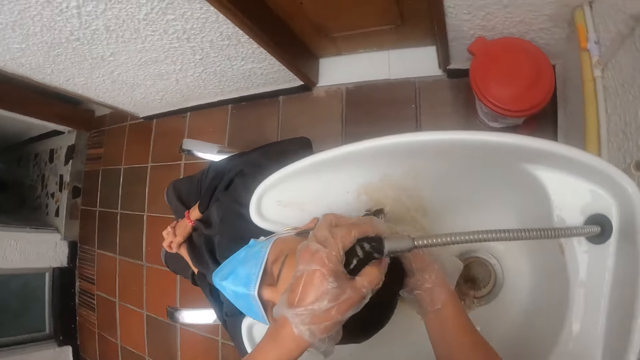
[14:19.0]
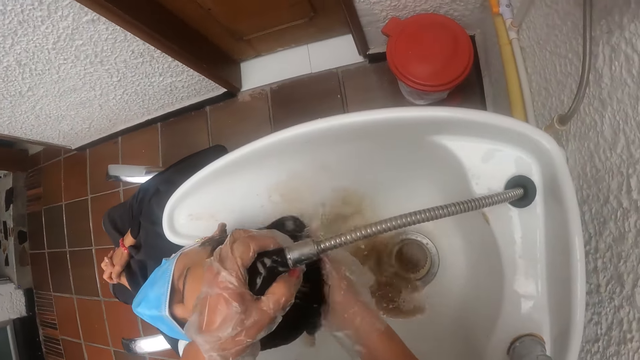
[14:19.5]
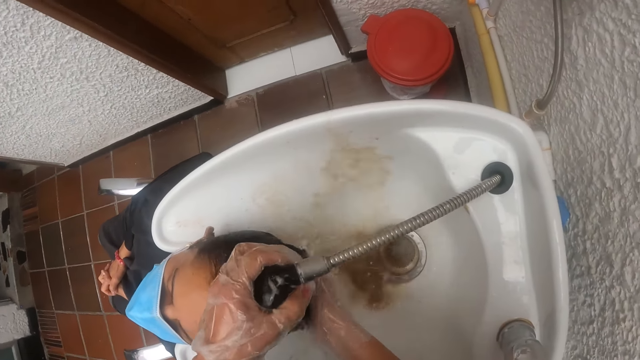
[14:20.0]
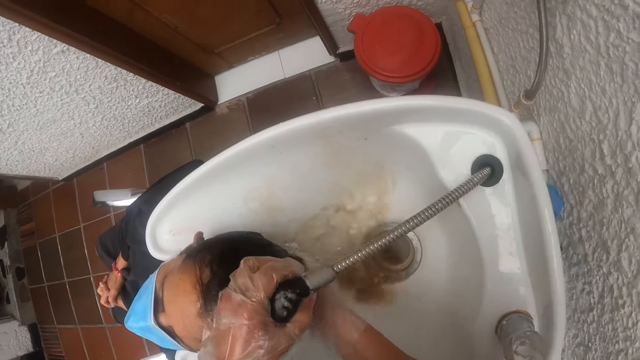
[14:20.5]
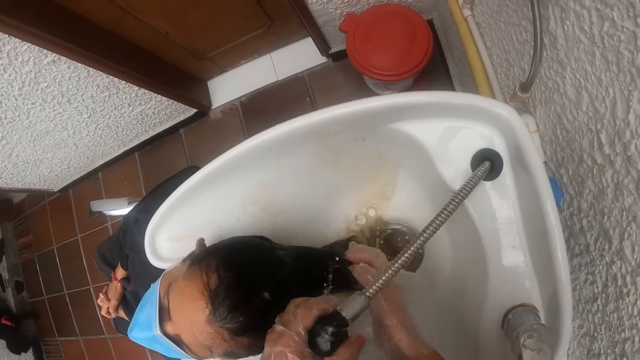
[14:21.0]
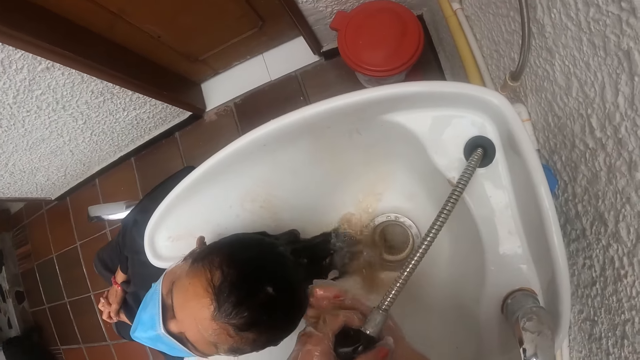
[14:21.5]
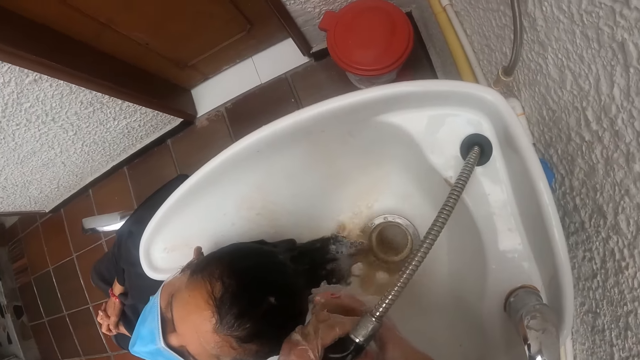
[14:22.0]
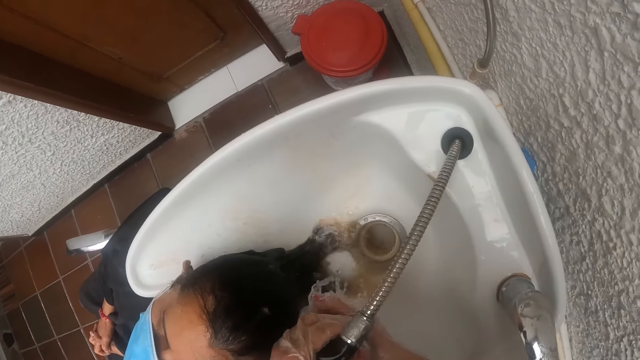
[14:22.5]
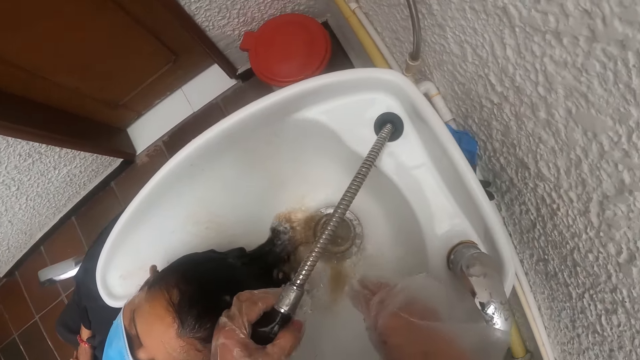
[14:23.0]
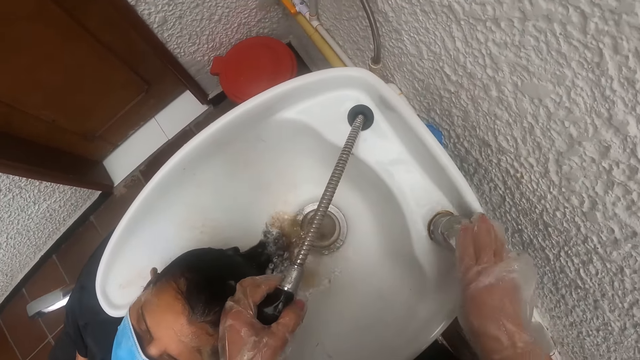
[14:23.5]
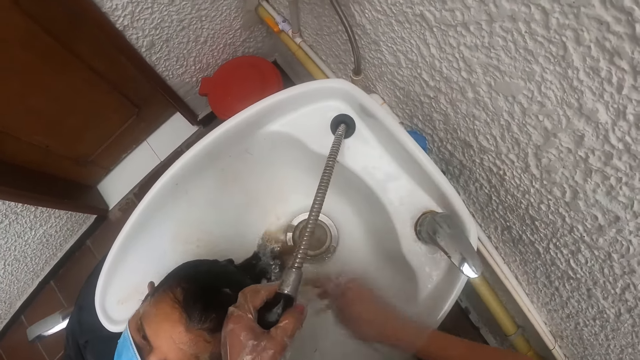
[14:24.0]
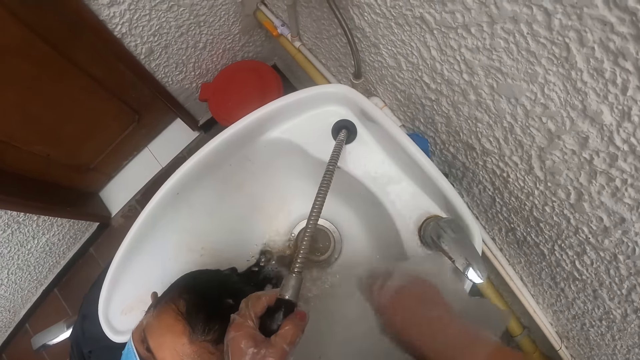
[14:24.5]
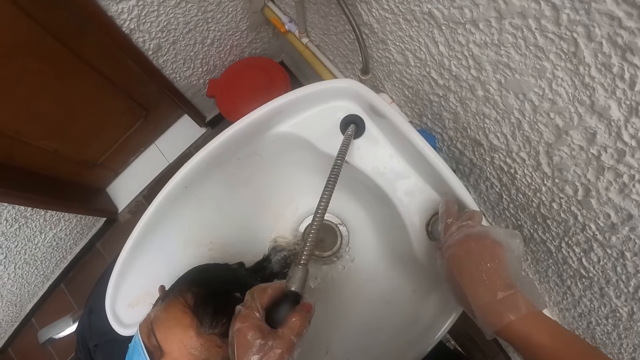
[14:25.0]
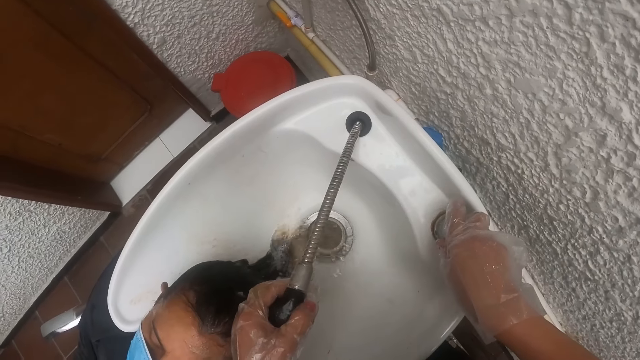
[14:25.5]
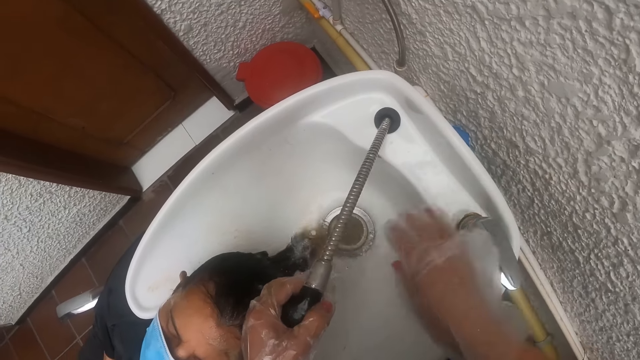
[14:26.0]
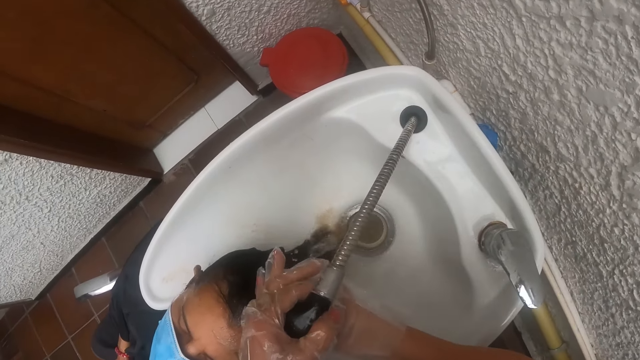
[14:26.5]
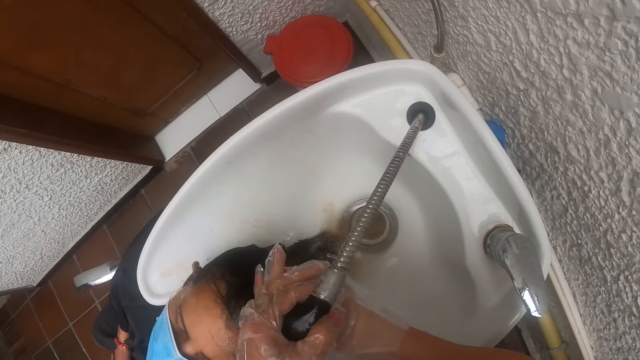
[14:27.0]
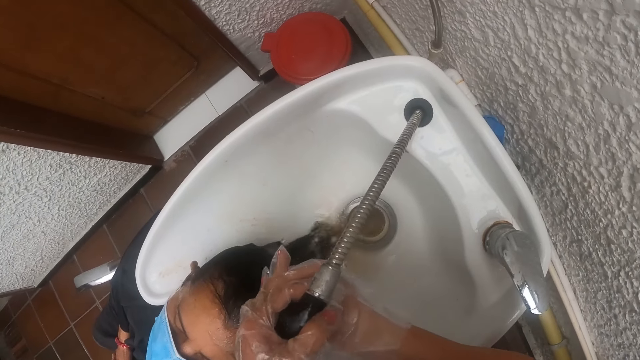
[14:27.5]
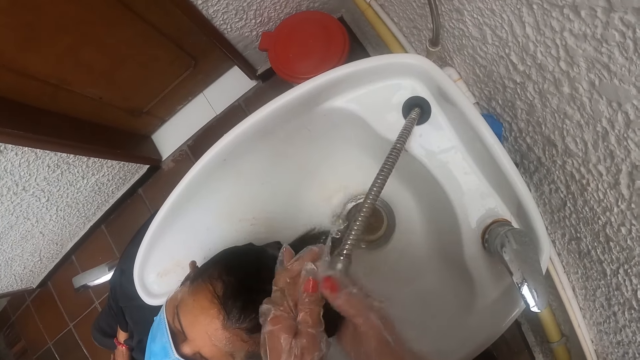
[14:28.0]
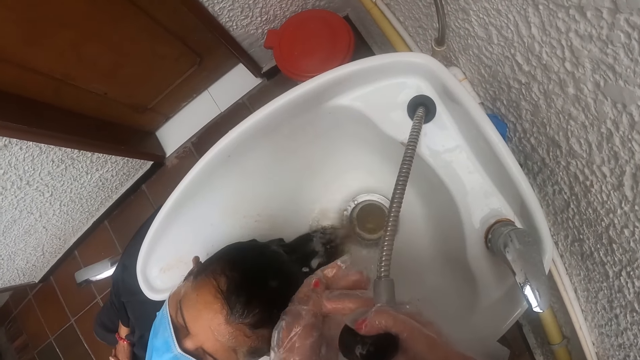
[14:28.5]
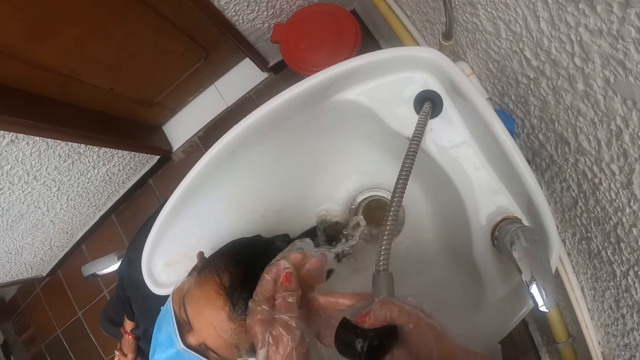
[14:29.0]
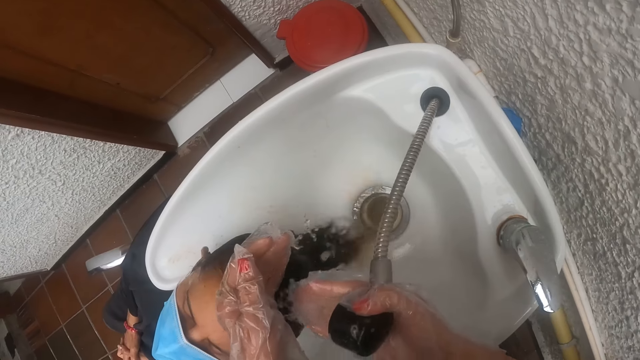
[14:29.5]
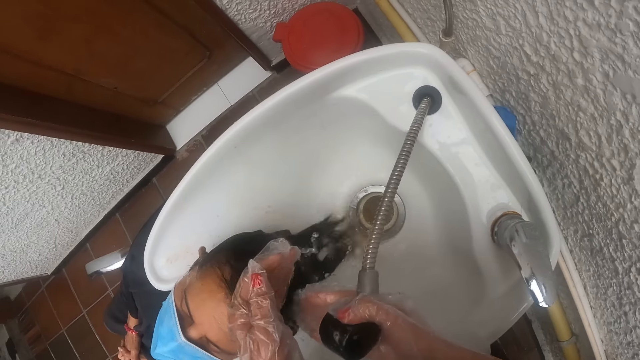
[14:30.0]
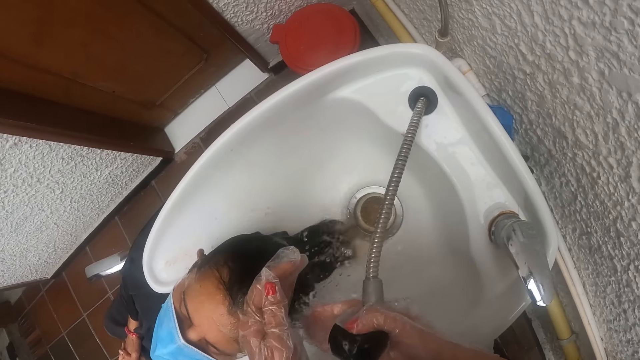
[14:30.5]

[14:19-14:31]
The camera wearer washes her right hand in the hair wash basin with water. She turns the knob with her right hand. She washes the hair of a woman with water in the hair wash basin. She turns the knob with her right hand. She washes the hair of the woman with water in the hair wash basin. She rinses her hands.

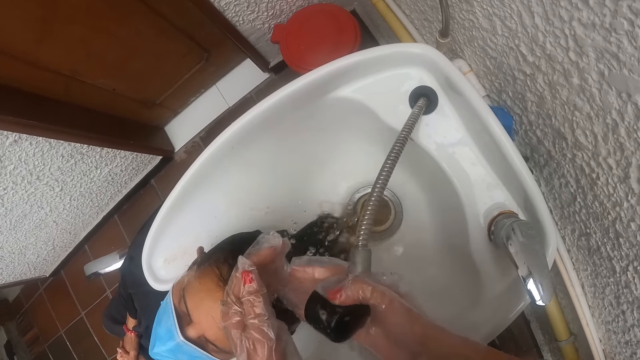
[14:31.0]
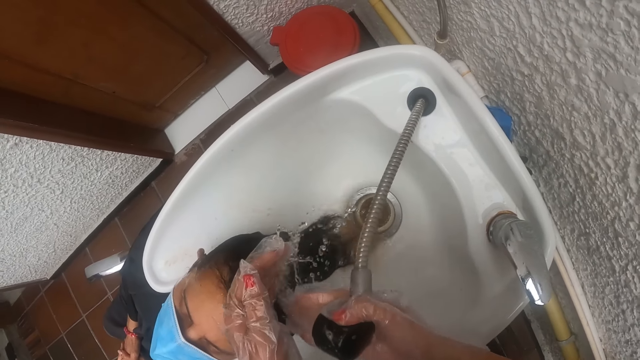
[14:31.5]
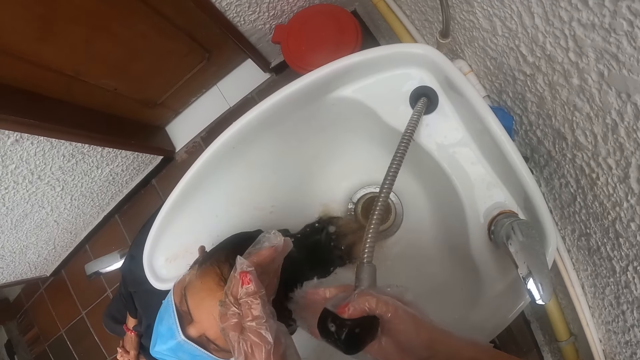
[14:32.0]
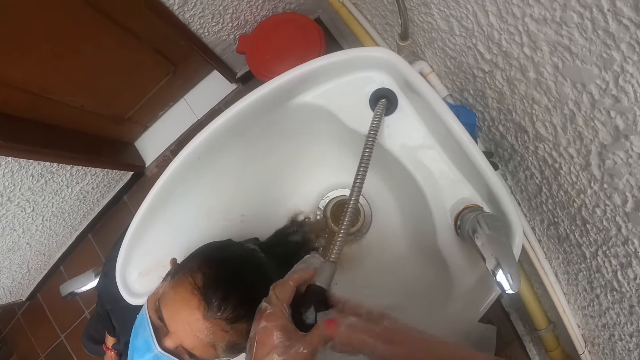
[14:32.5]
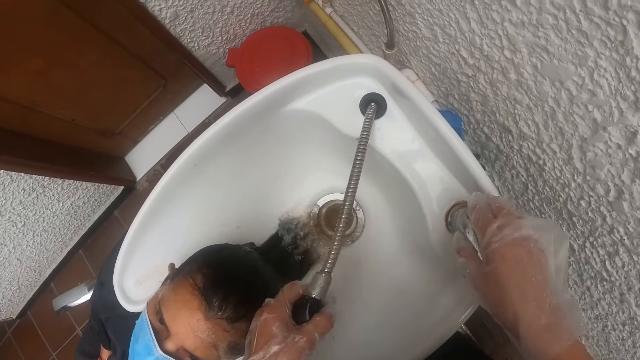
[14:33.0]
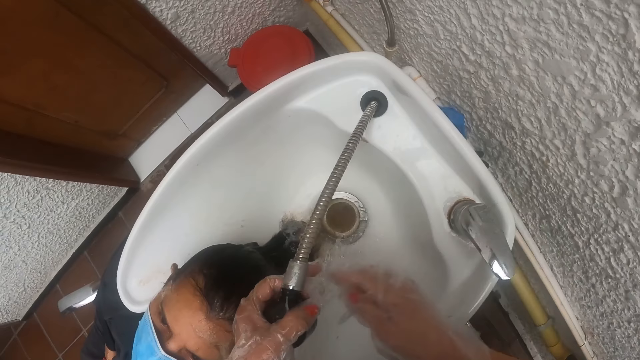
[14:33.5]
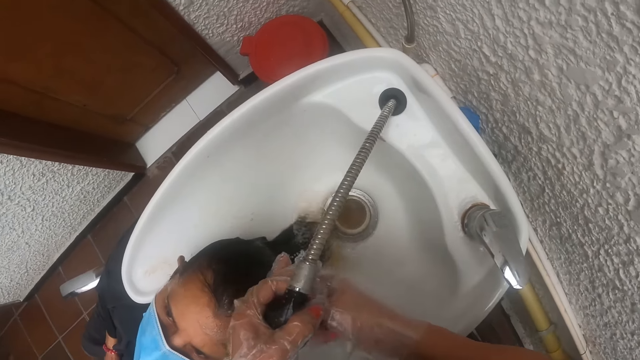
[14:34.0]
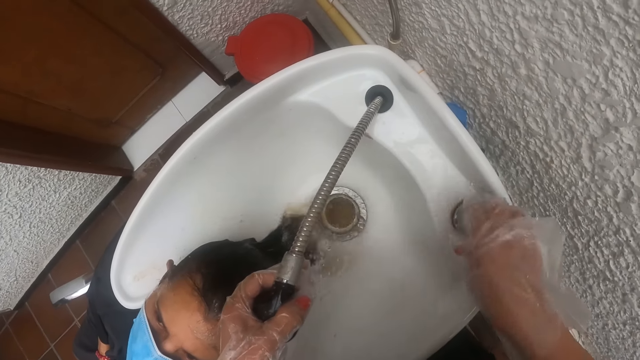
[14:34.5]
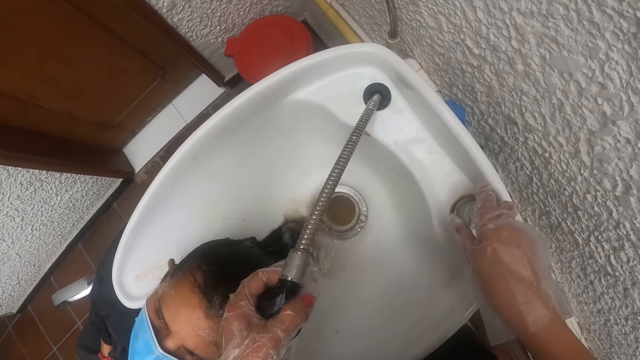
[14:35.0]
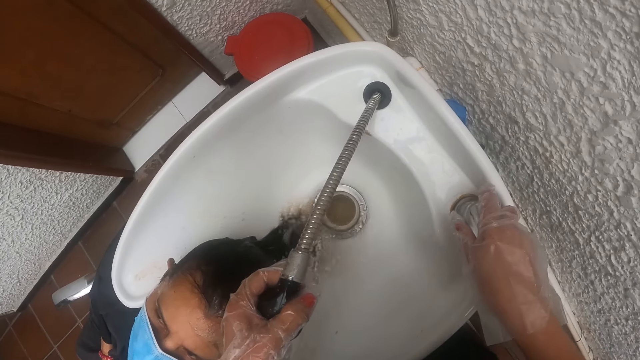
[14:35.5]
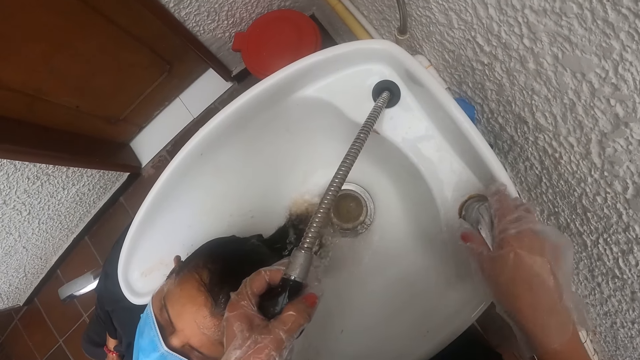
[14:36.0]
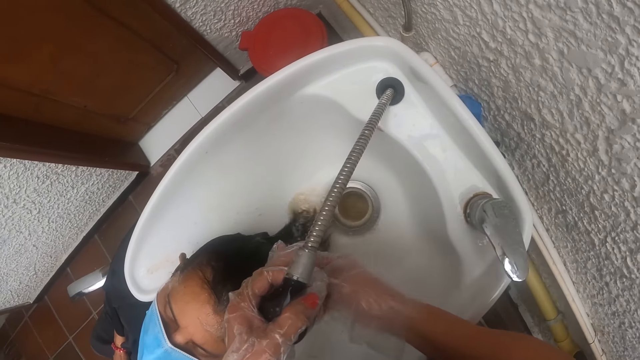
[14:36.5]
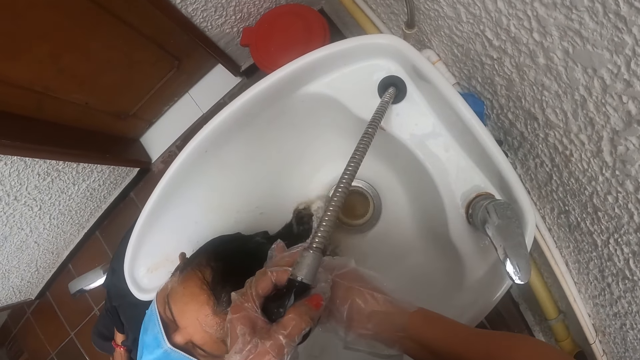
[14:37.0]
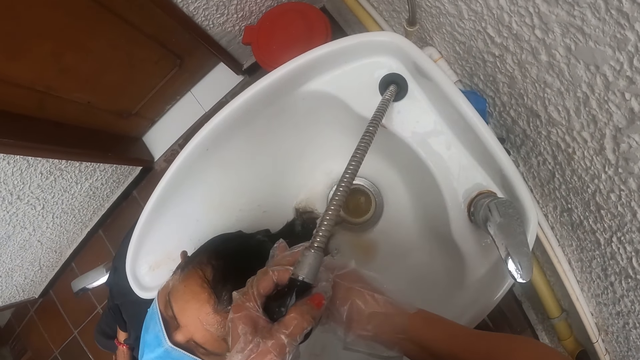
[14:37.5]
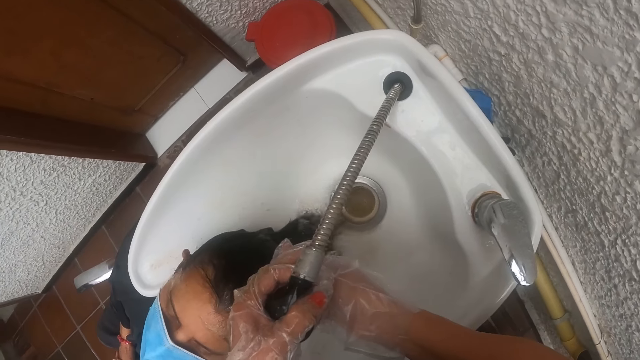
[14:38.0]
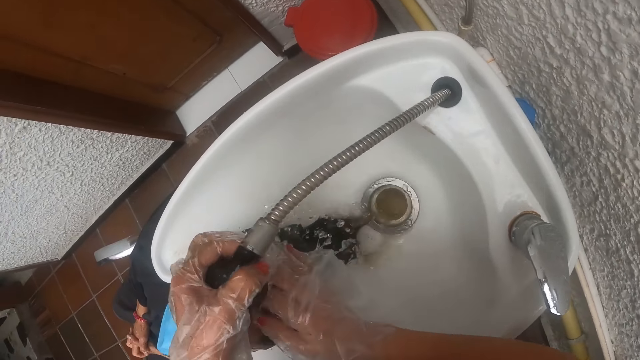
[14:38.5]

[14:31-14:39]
The camera wearer turns the knob with her right hand. She washes the hair of a woman with water in the hair wash basin. She turns the knob with her right hand. She washes the hair of the woman with water in the hair wash basin.
